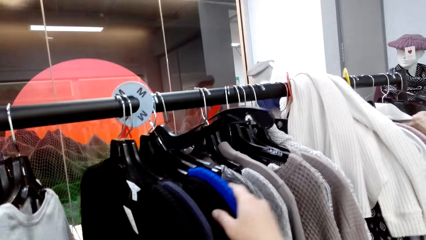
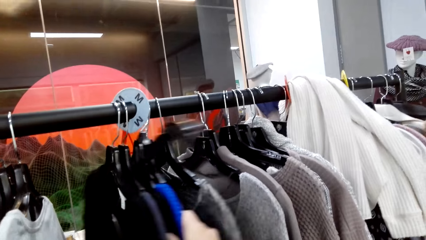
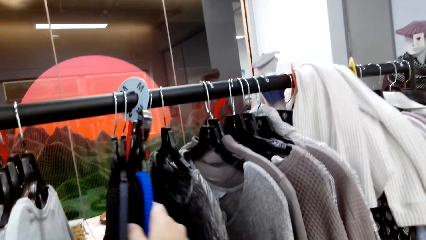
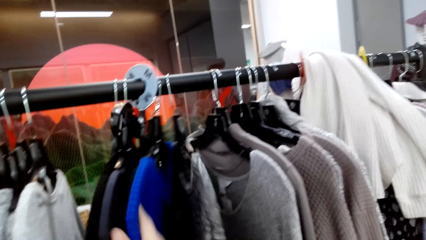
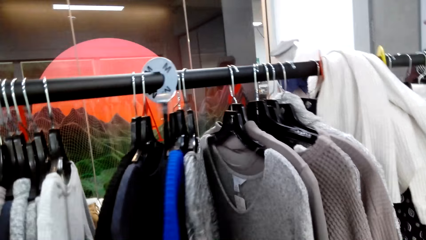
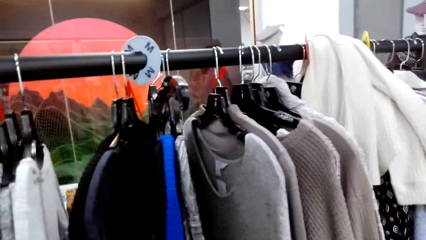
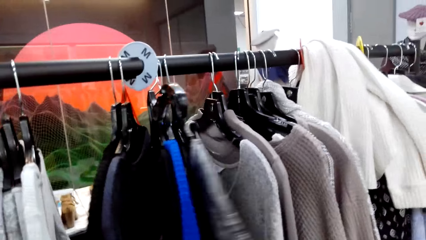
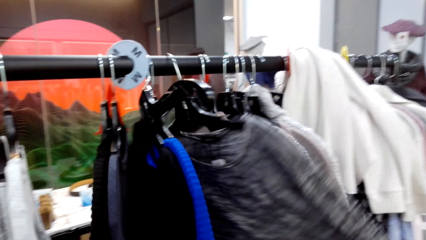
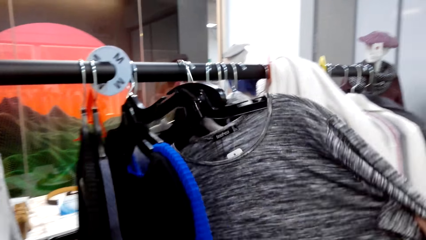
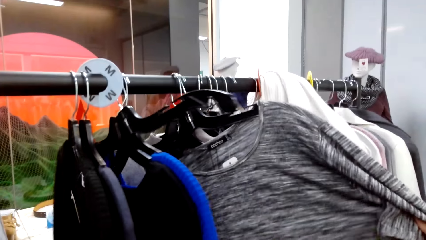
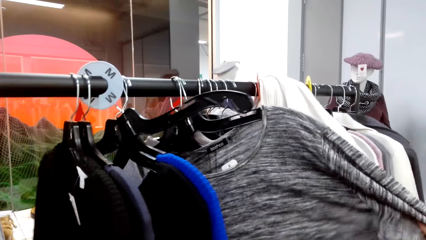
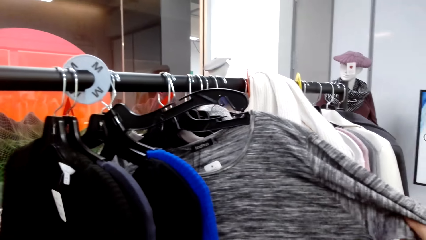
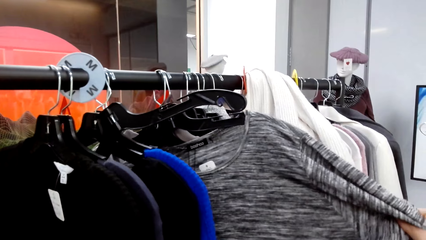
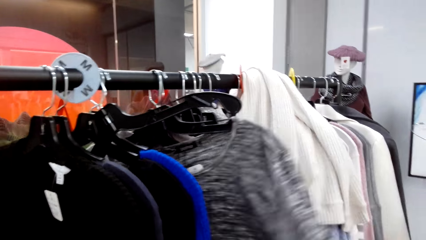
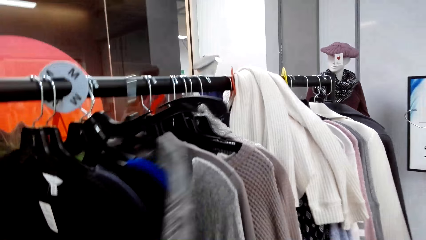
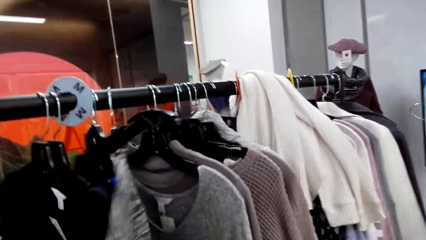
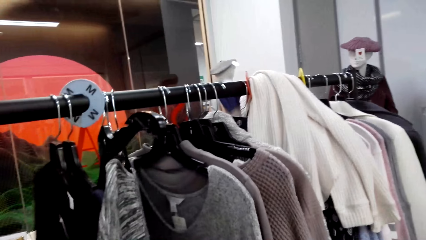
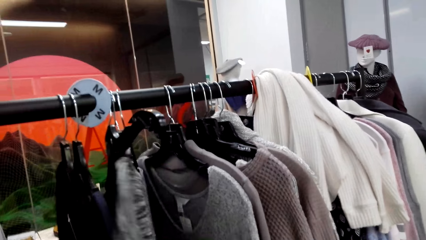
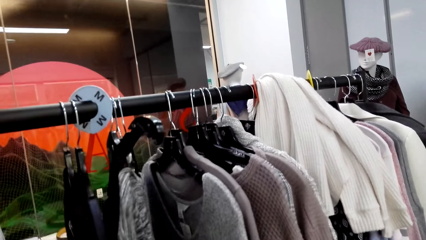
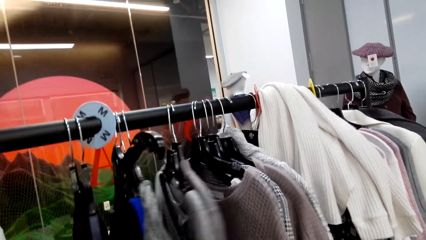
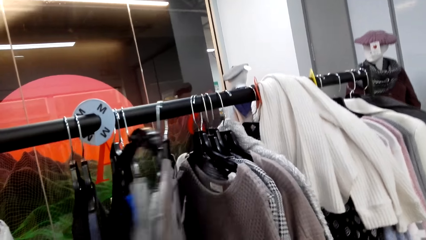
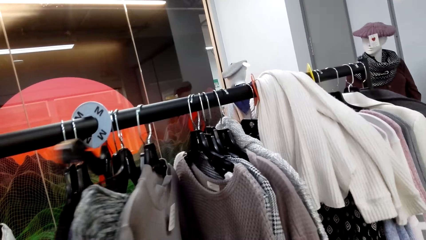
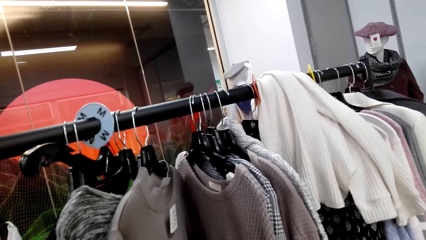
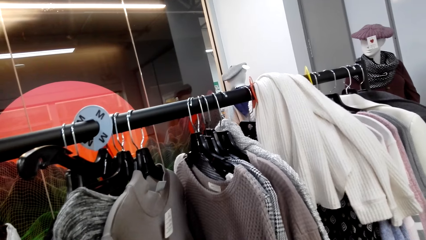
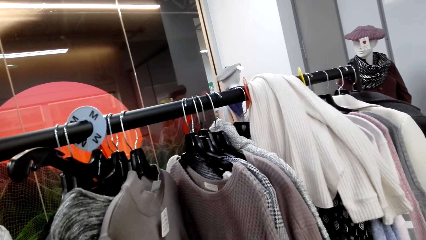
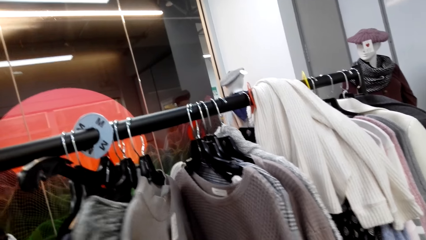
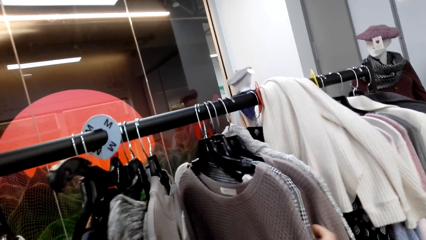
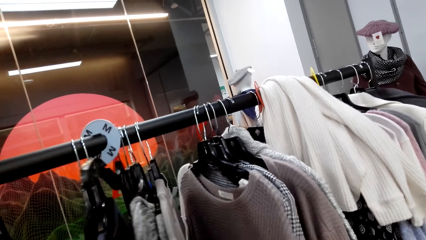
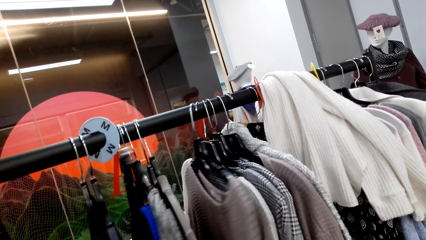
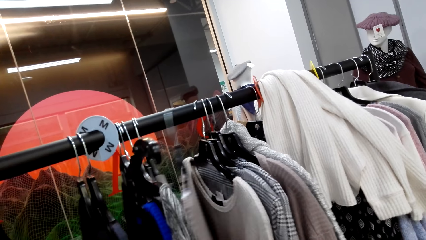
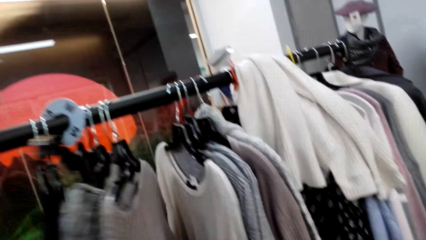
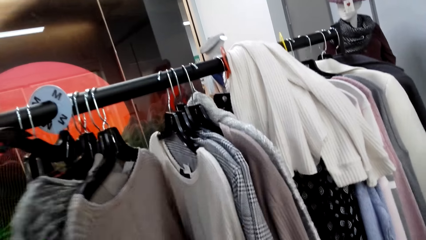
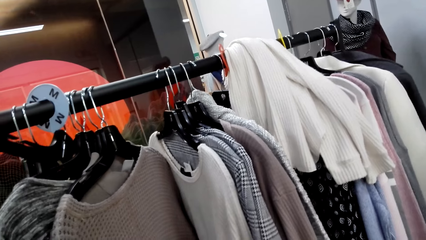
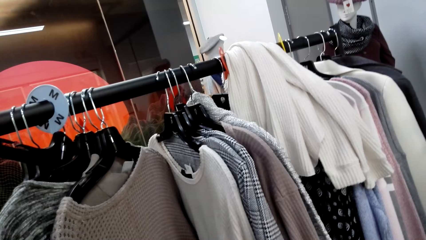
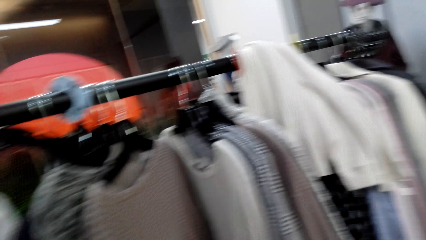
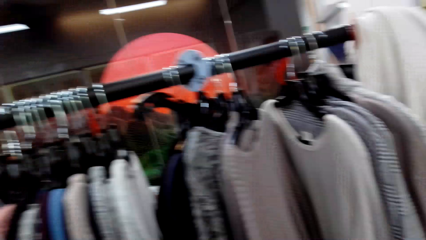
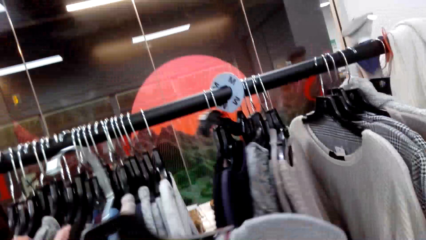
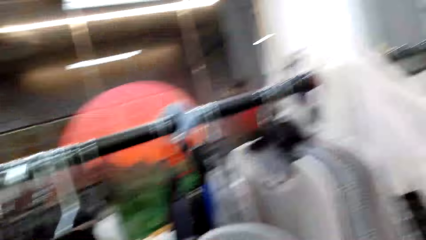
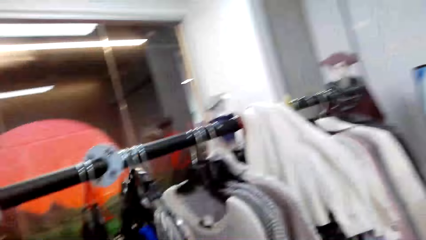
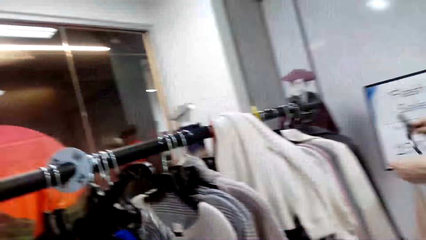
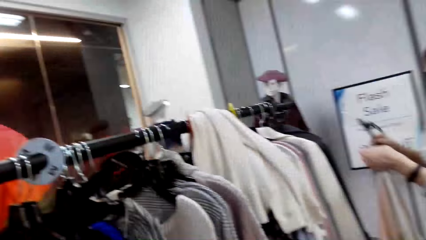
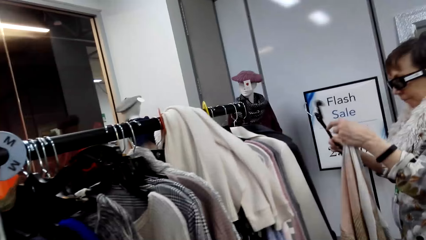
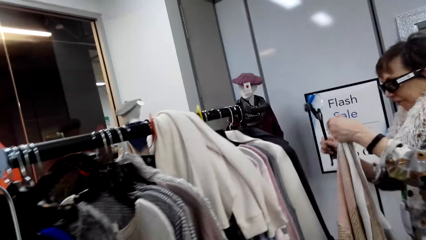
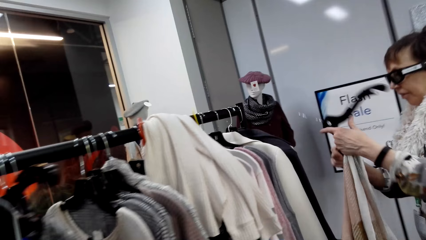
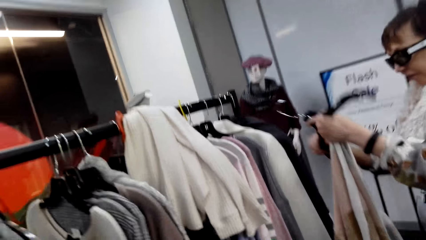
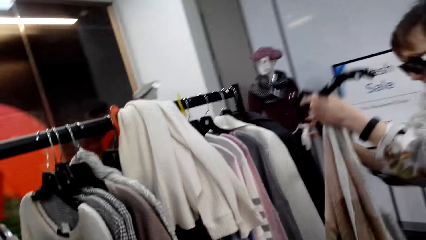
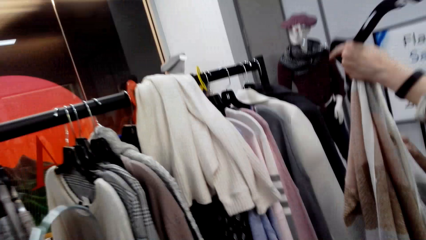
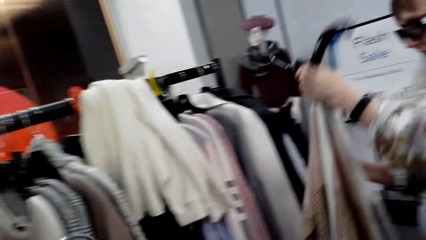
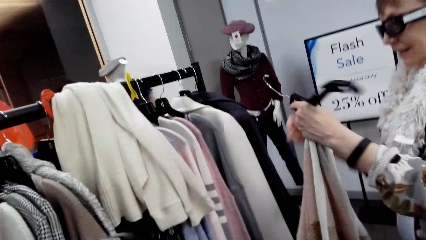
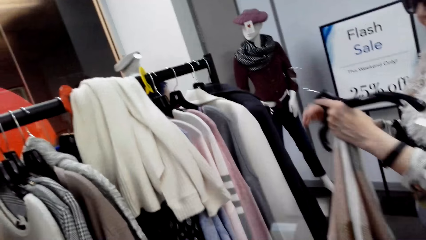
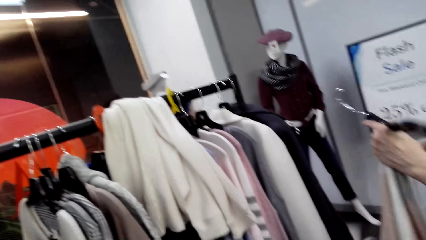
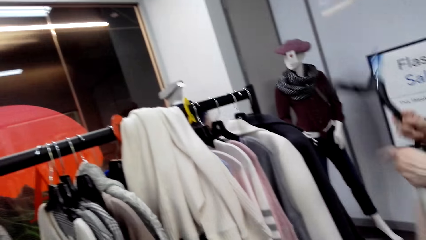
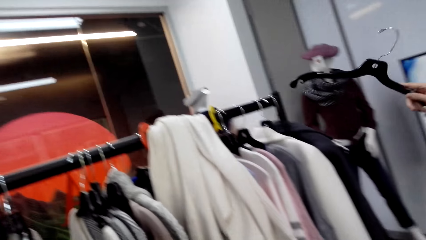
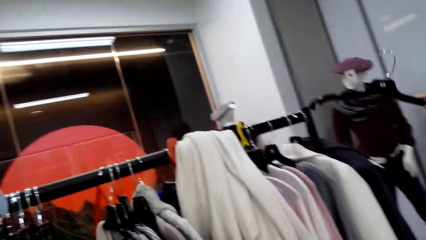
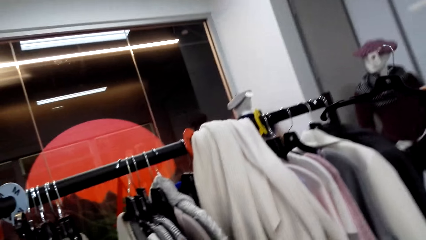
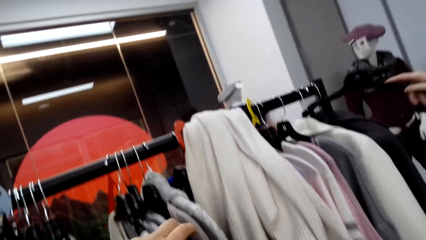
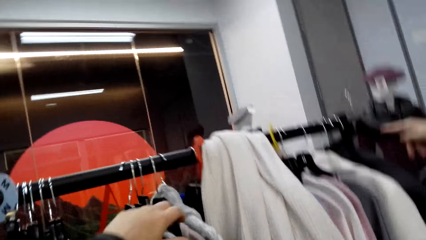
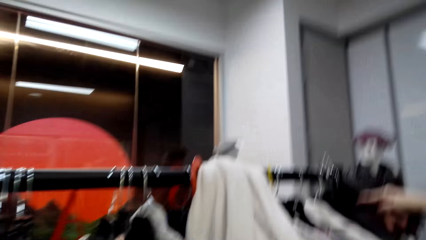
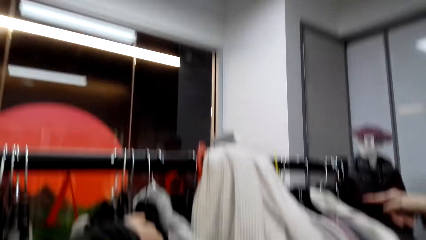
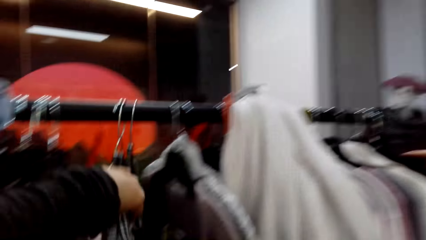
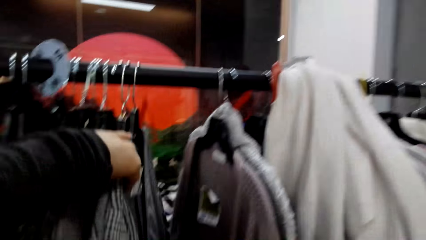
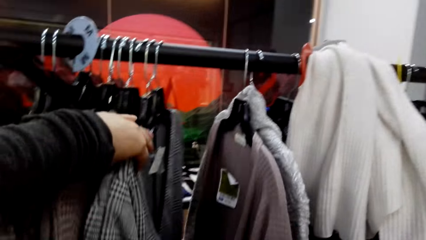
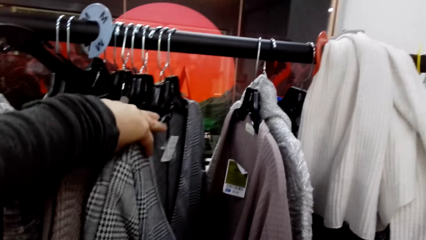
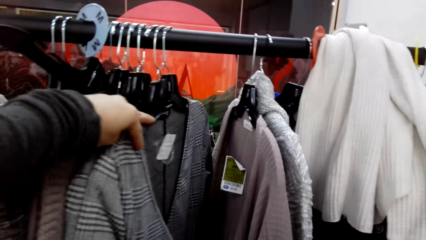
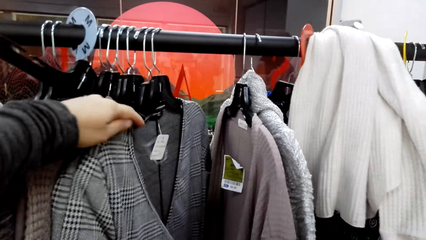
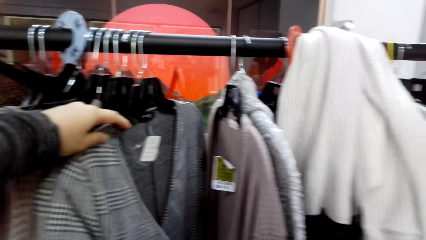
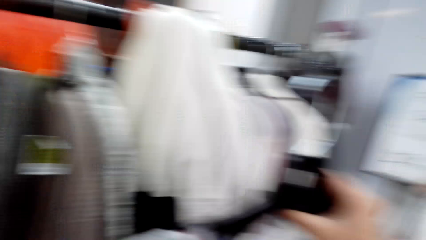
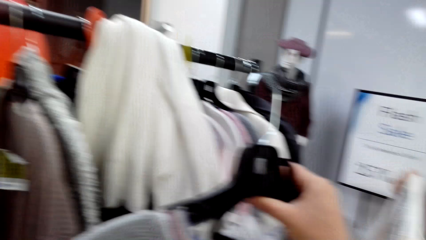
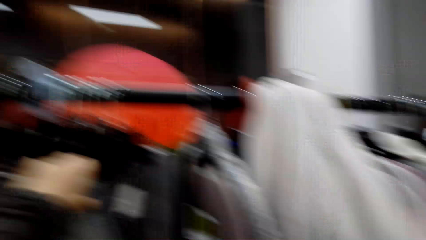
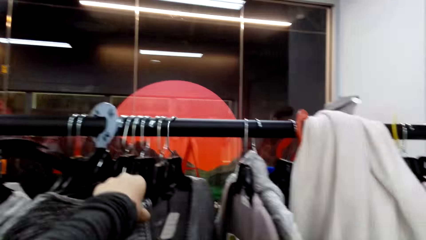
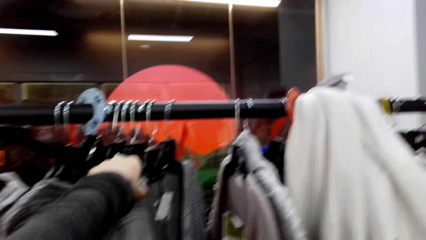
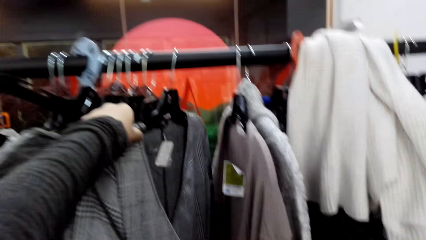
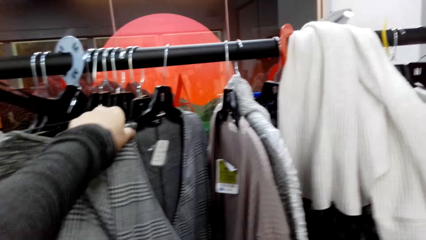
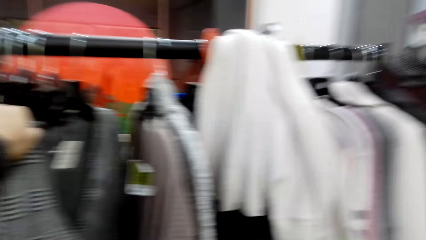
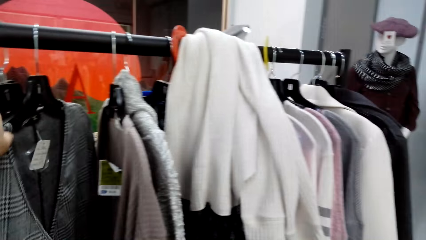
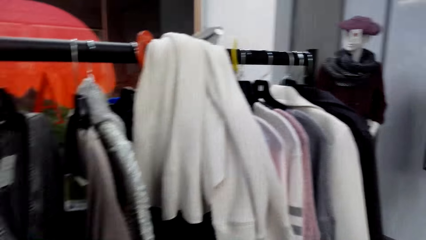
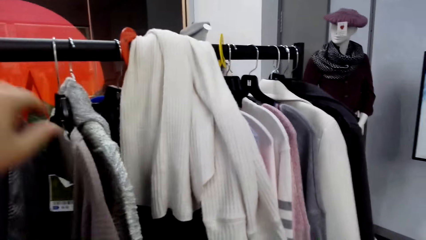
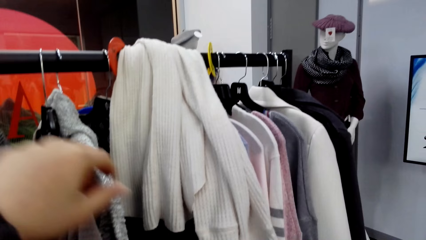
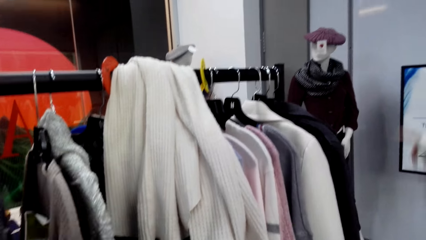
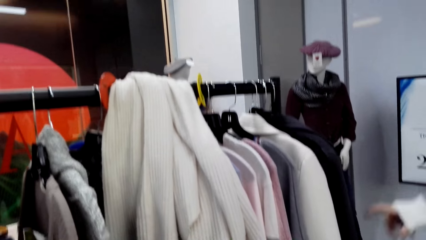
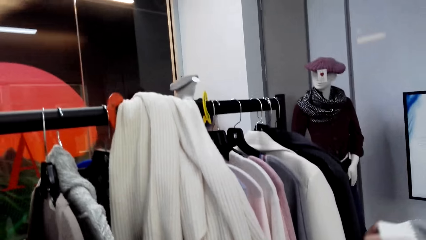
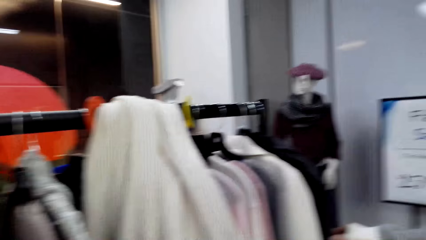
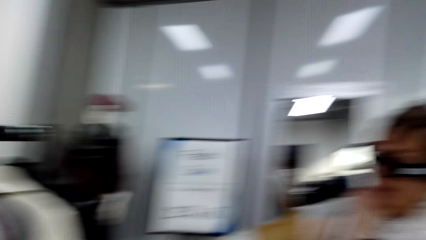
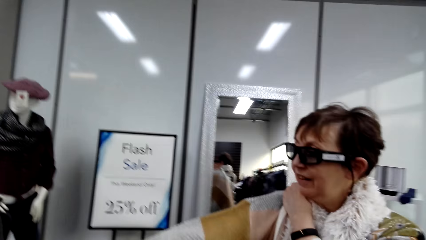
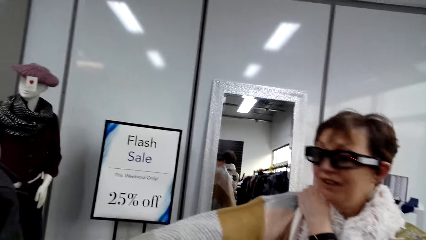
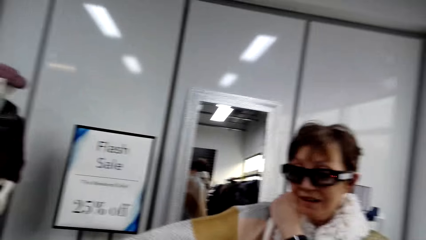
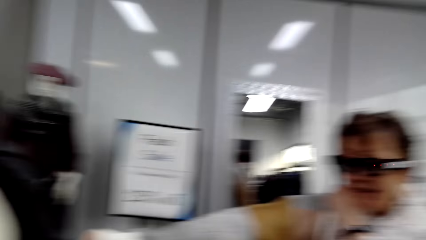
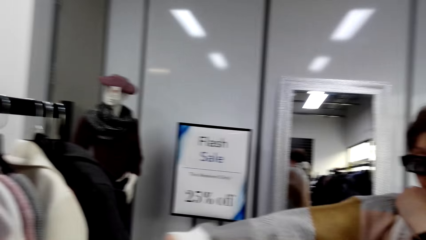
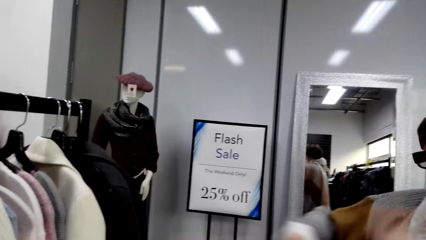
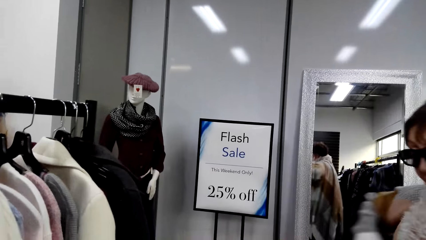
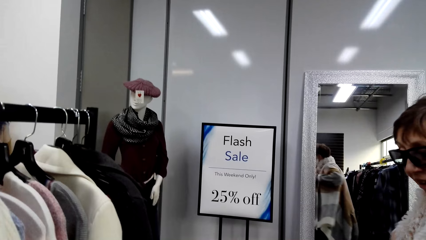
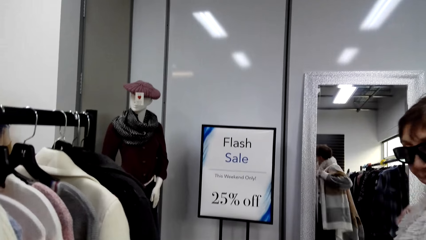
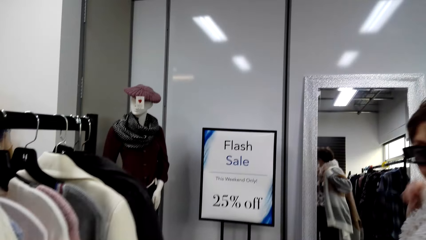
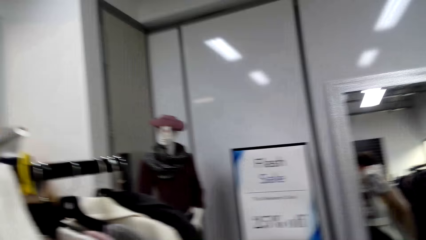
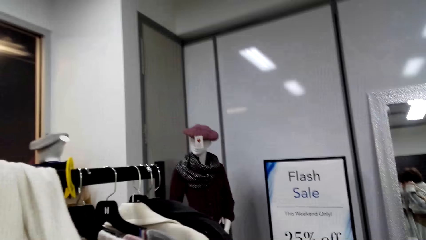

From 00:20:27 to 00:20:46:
The camera wearer moves the apparel. They hold the apparel. They move the apparel. They move the apparel again. A lady holds the apparel. She takes a hanger and puts the hanger back. The camera wearer moves the apparel. The lady holds the apparel. The camera wearer moves a hand.
